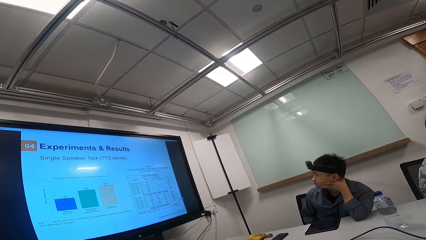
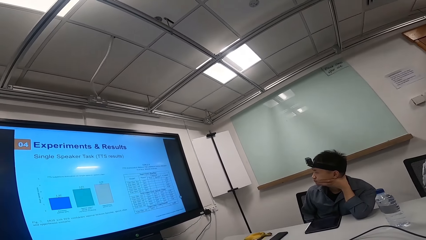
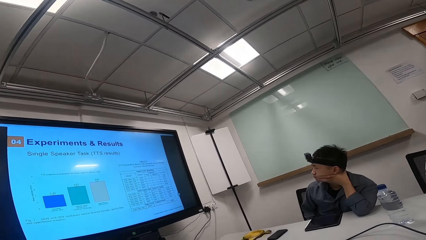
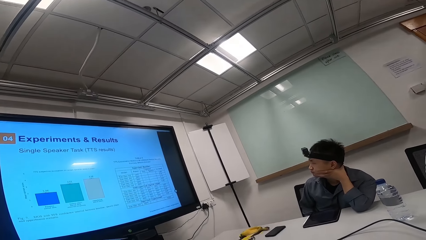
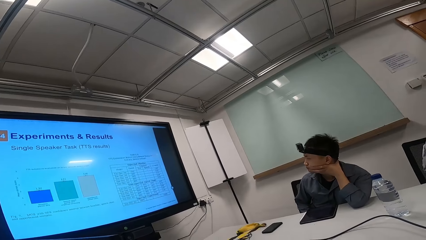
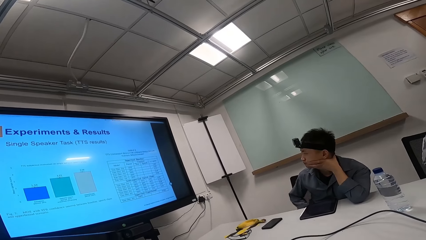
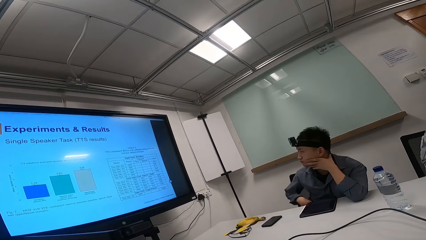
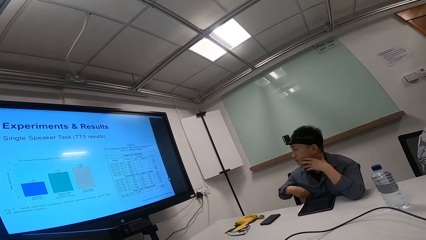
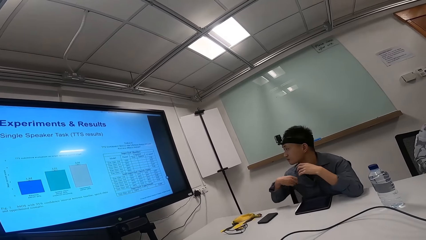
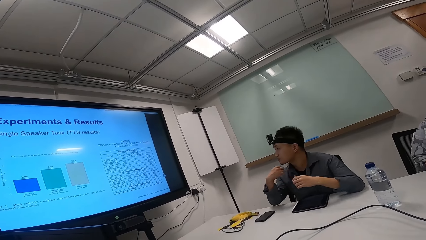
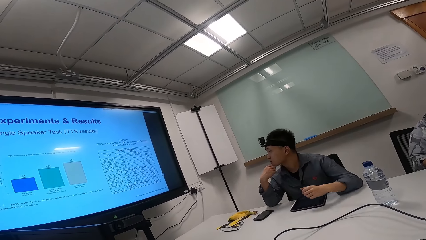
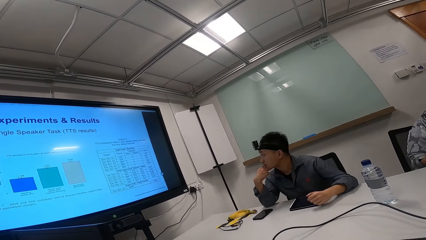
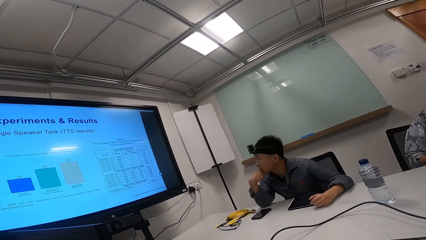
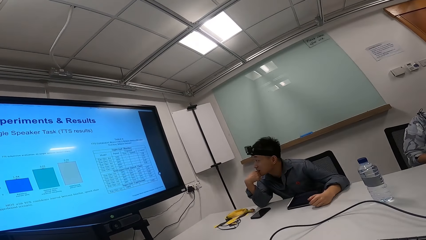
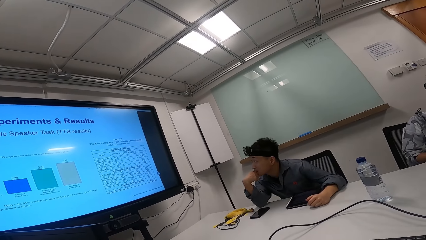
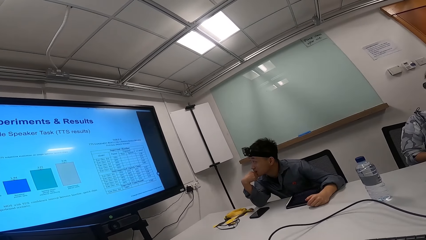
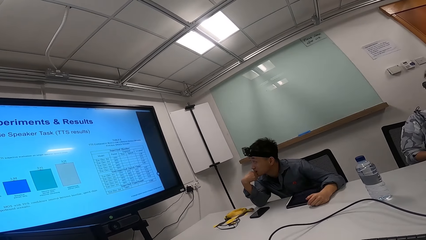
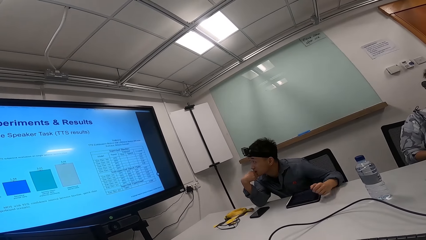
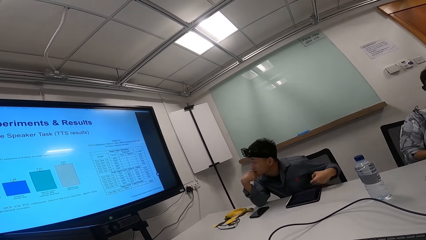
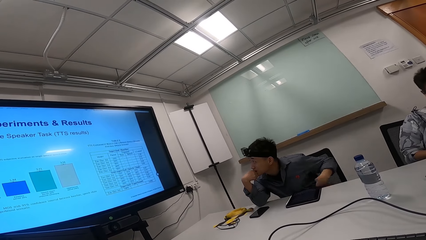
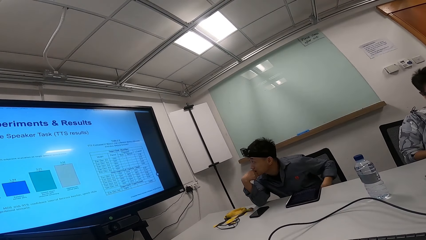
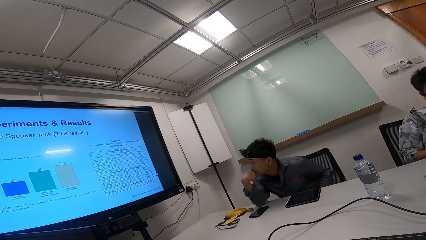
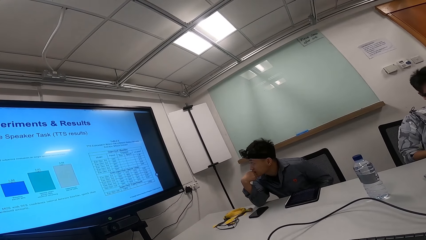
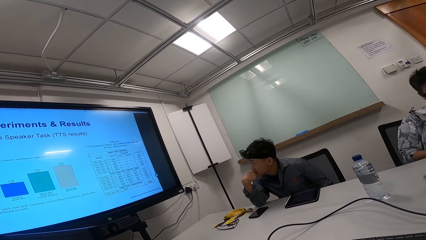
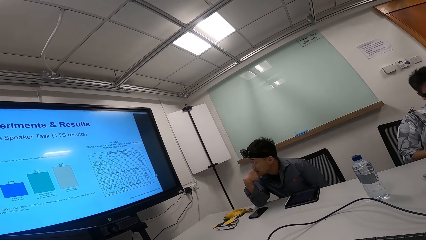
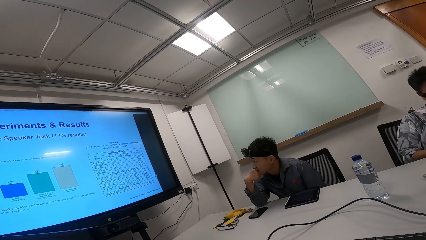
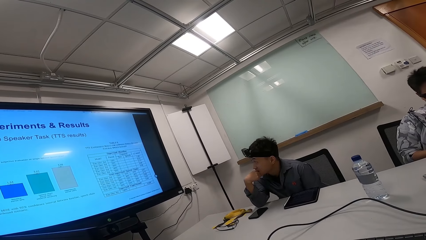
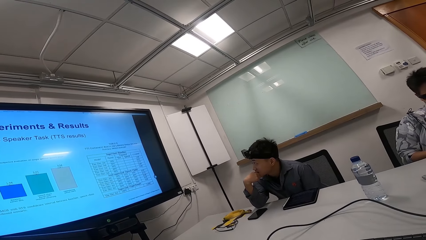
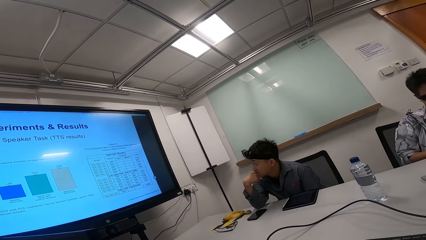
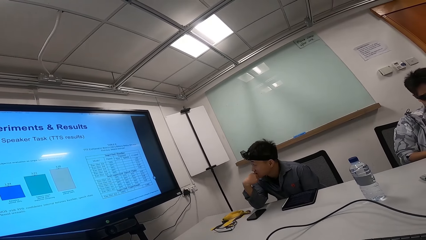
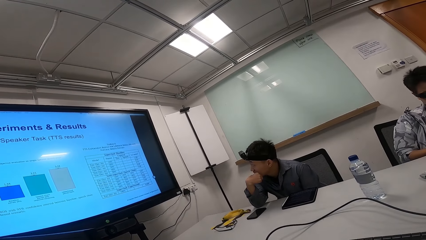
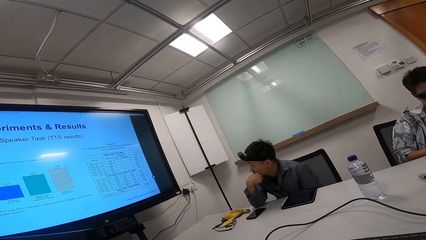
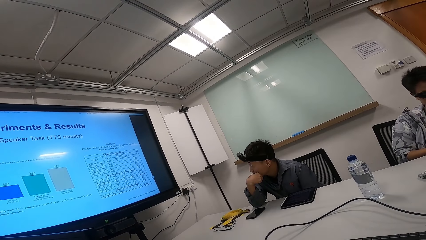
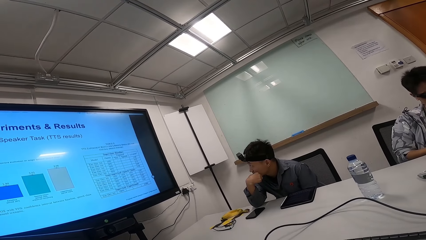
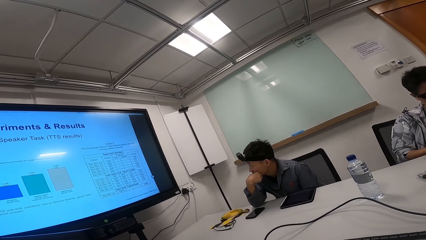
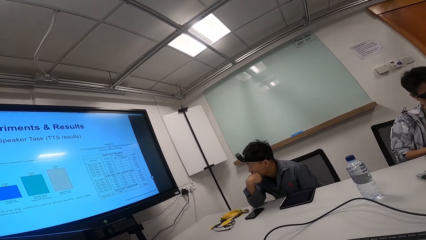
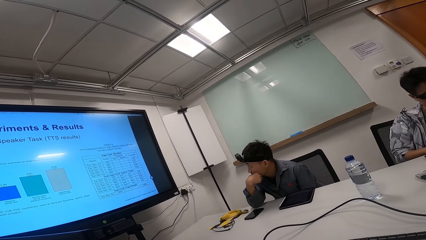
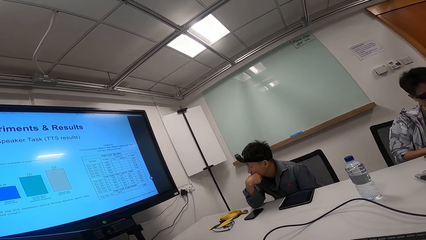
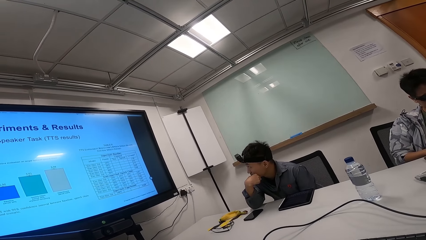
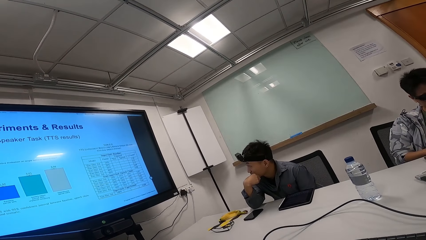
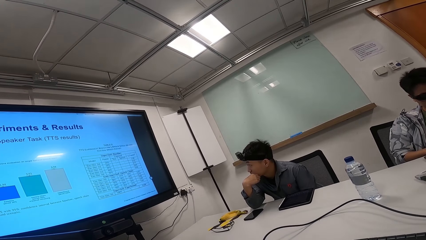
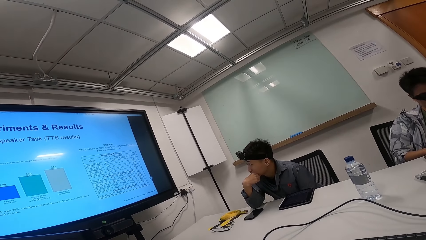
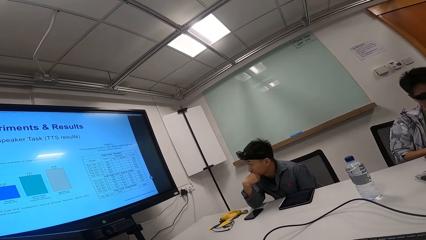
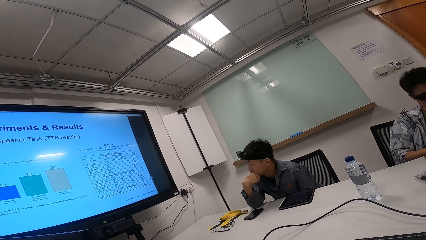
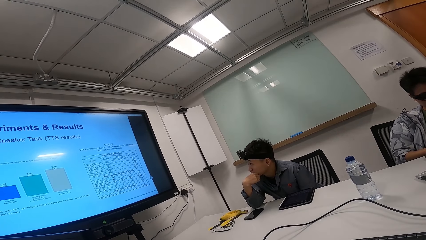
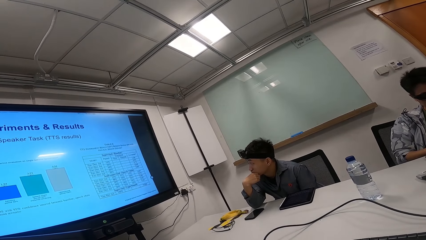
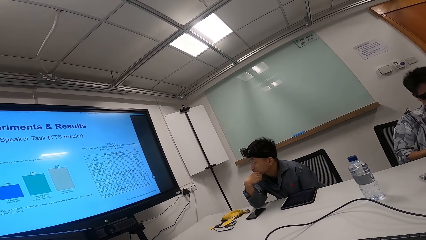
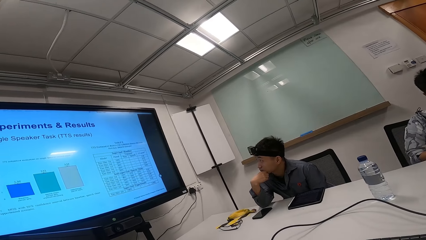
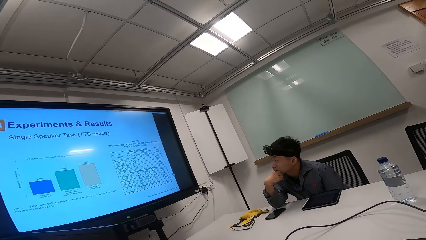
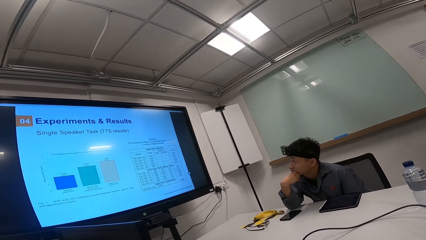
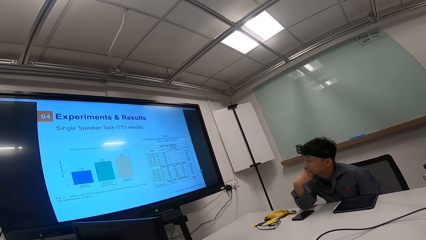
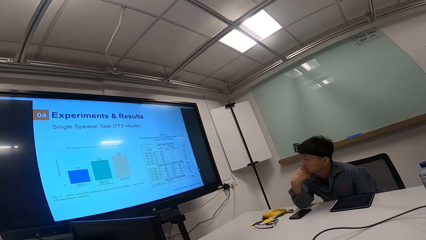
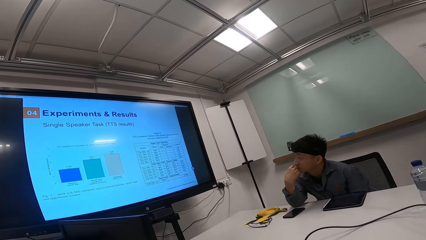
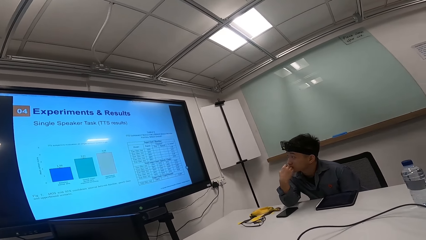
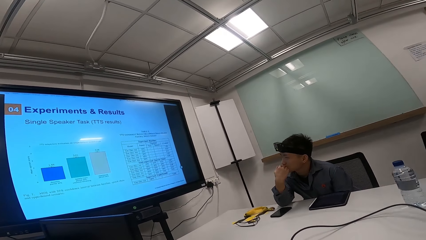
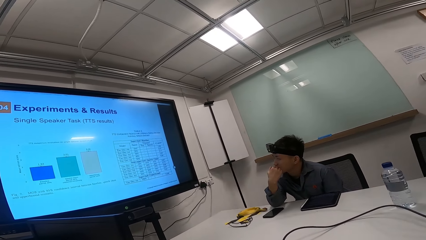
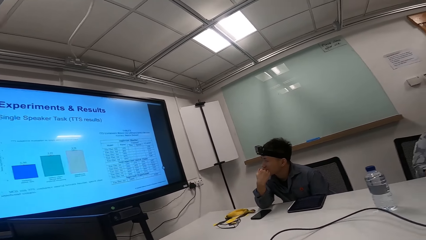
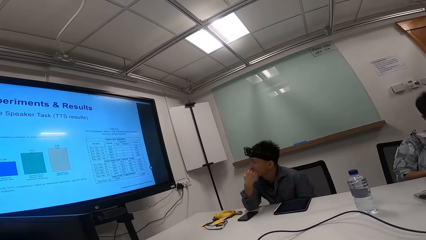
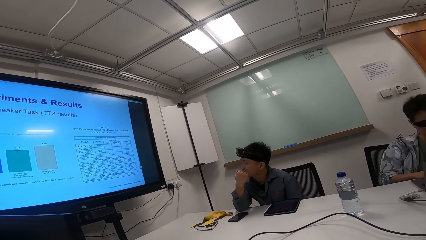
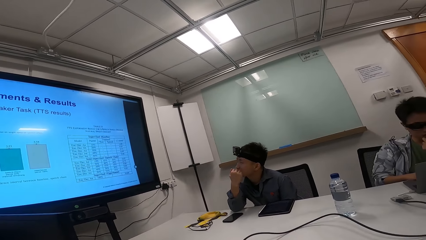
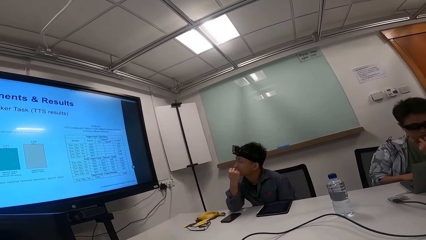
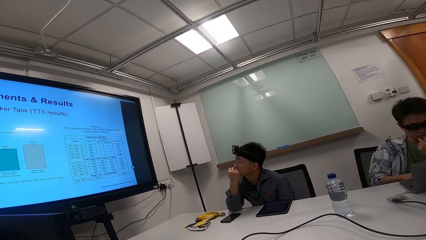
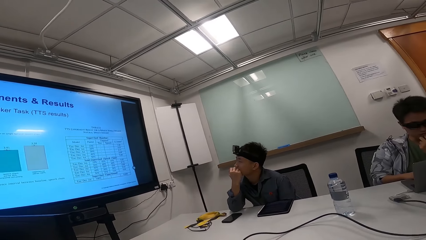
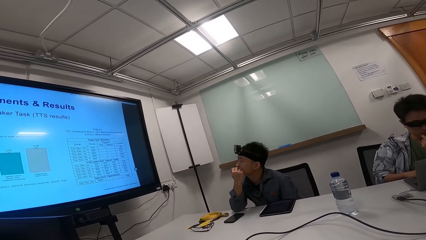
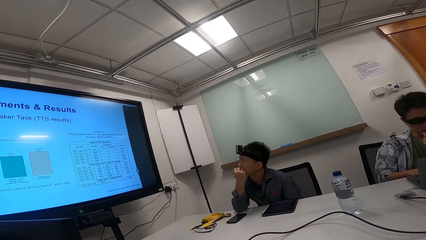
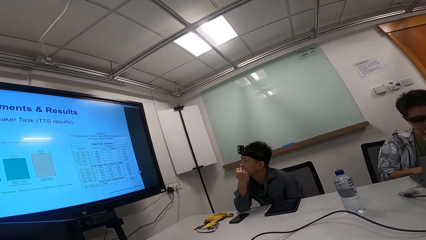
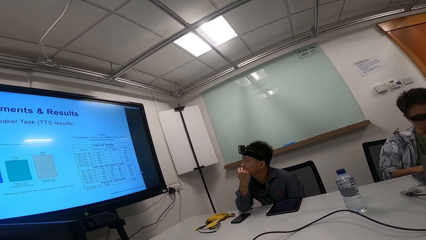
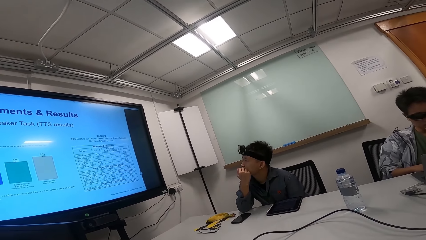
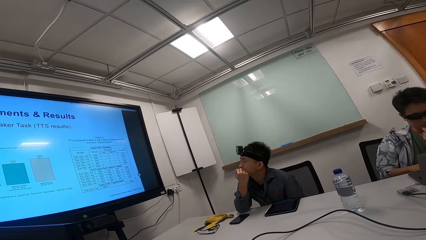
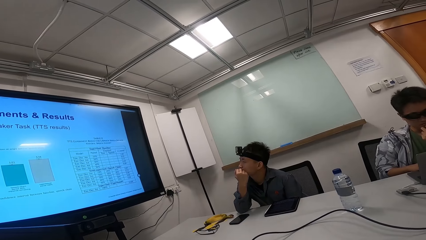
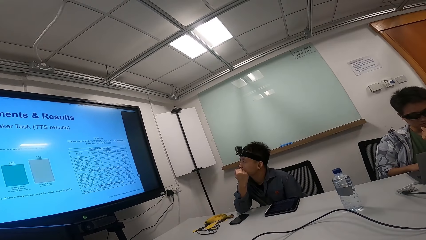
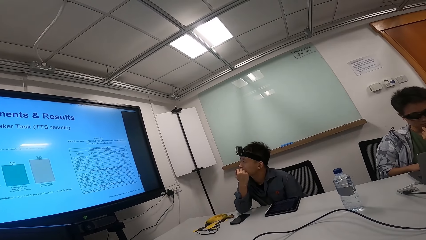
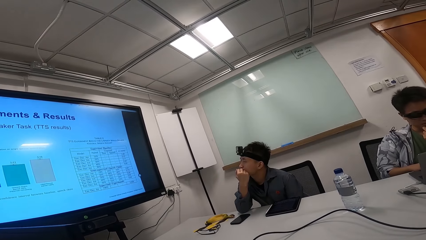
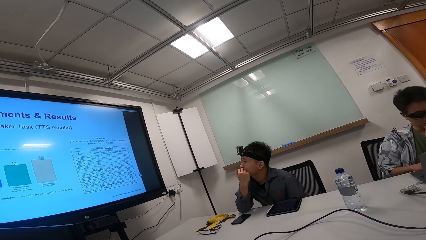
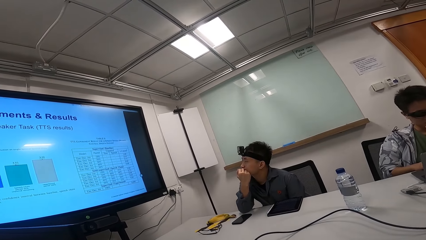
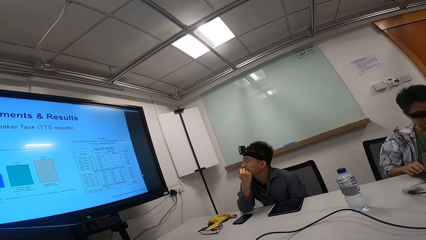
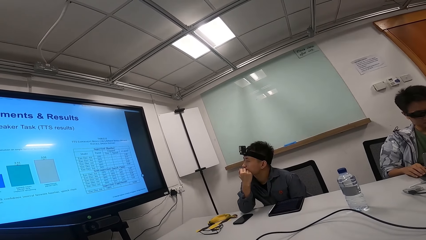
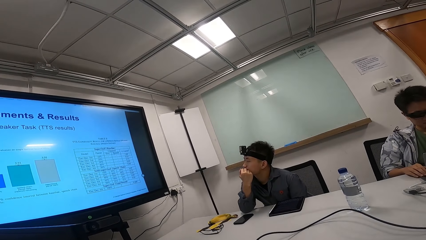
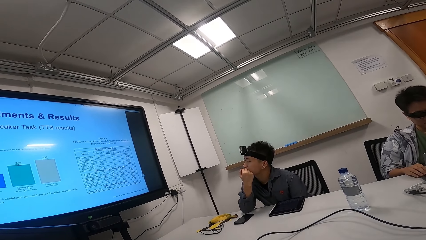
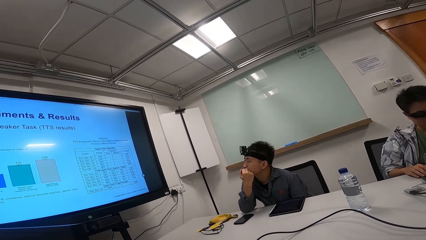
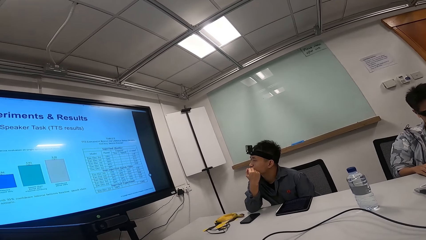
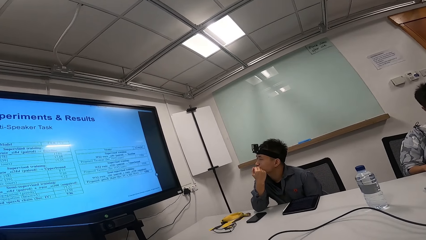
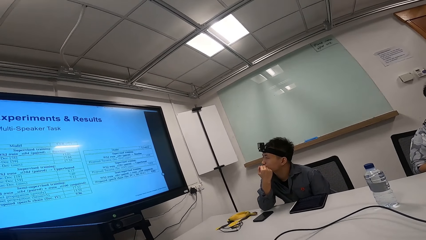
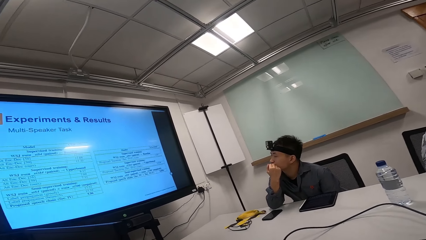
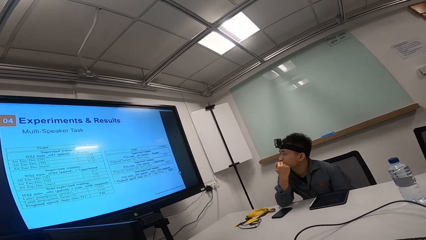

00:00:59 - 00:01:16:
A person looks keenly at the screen.
